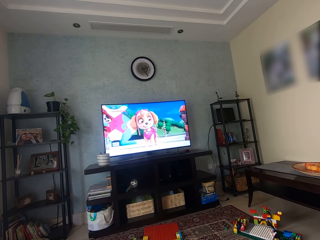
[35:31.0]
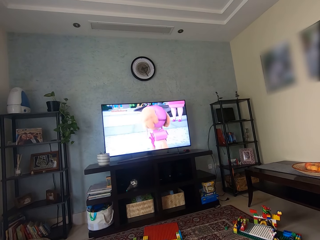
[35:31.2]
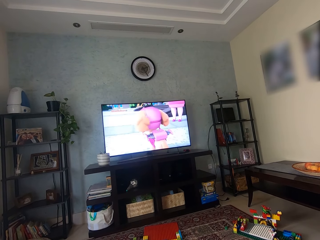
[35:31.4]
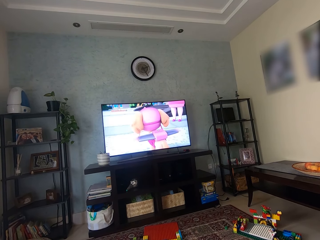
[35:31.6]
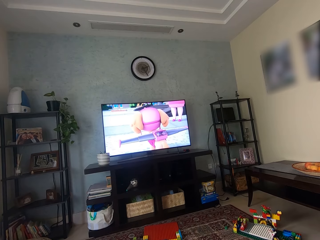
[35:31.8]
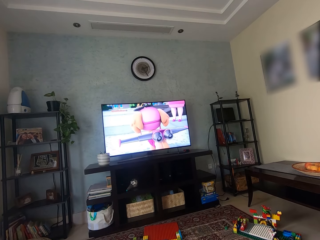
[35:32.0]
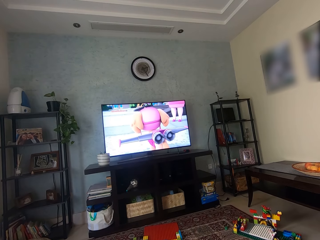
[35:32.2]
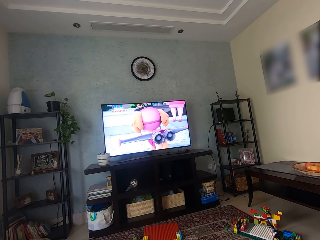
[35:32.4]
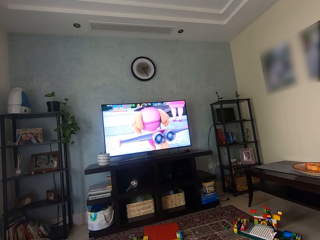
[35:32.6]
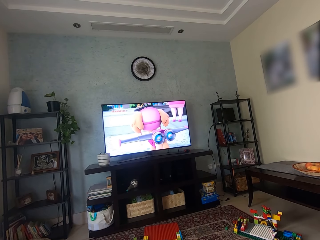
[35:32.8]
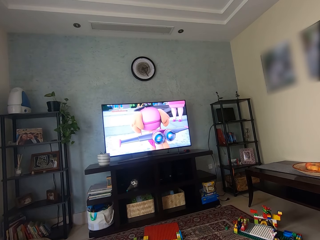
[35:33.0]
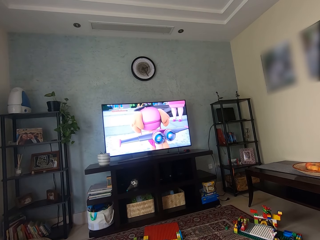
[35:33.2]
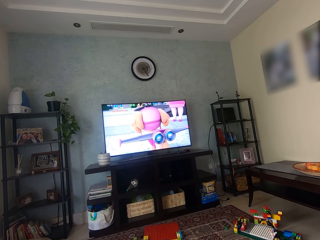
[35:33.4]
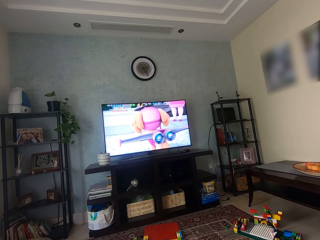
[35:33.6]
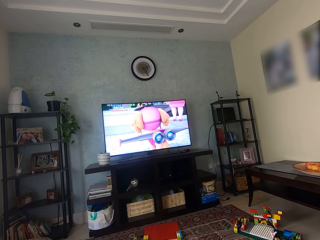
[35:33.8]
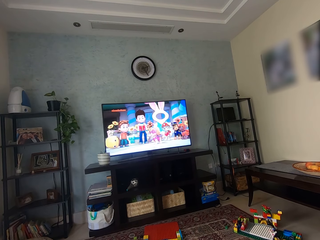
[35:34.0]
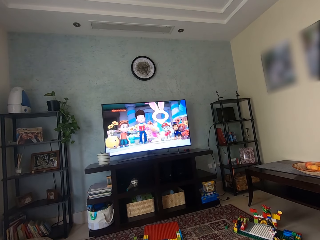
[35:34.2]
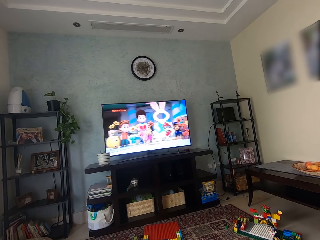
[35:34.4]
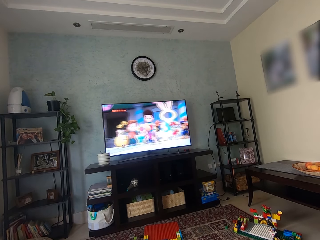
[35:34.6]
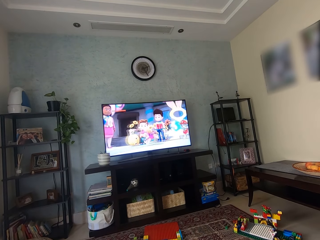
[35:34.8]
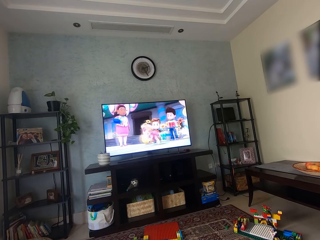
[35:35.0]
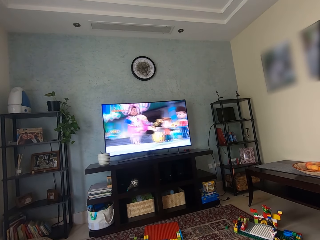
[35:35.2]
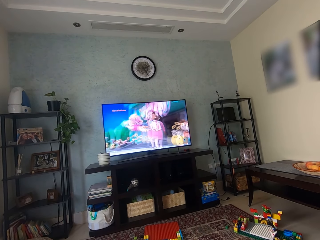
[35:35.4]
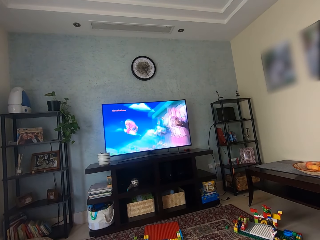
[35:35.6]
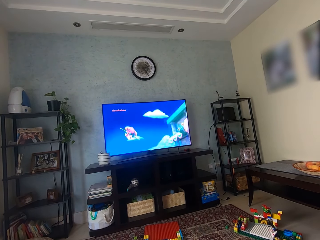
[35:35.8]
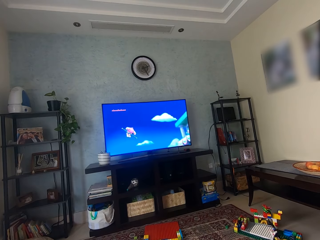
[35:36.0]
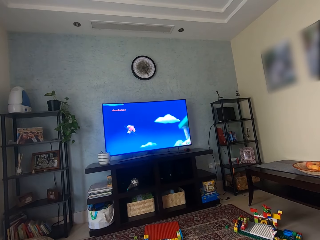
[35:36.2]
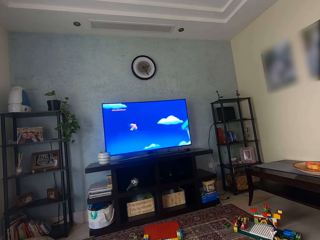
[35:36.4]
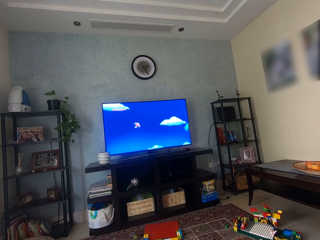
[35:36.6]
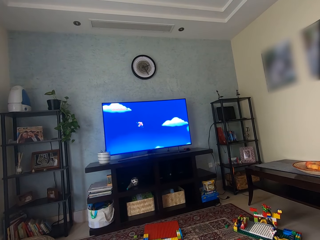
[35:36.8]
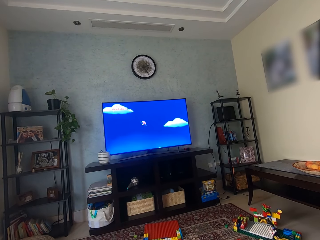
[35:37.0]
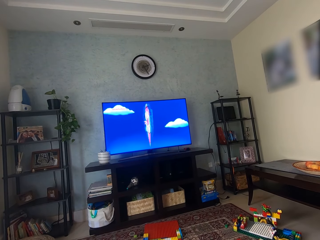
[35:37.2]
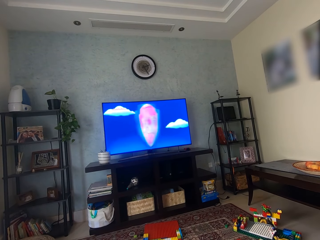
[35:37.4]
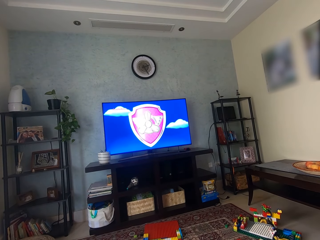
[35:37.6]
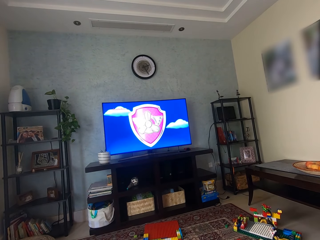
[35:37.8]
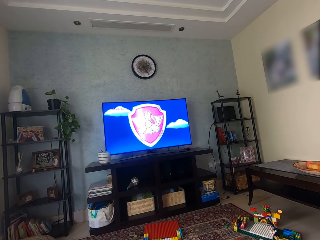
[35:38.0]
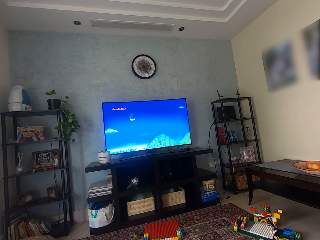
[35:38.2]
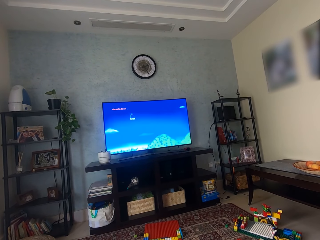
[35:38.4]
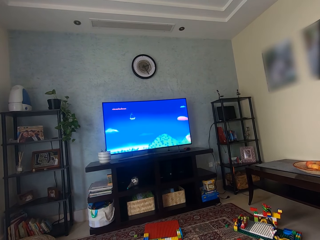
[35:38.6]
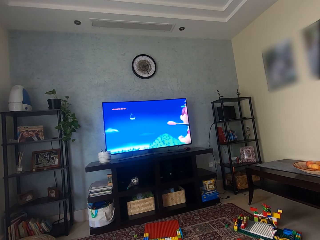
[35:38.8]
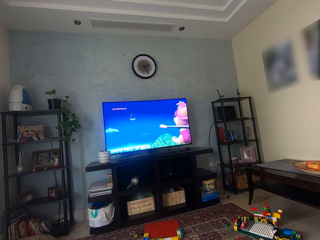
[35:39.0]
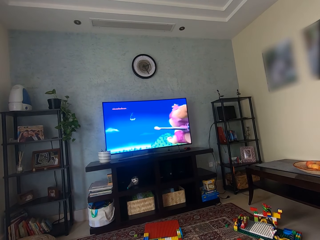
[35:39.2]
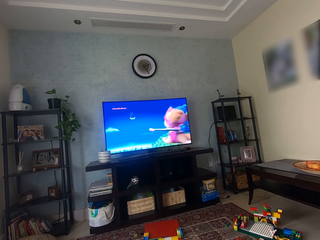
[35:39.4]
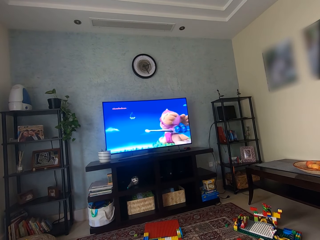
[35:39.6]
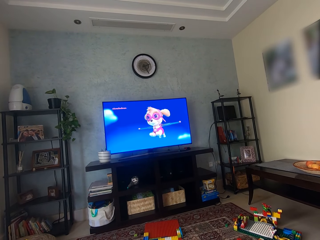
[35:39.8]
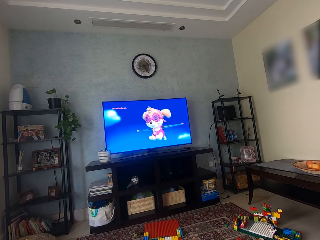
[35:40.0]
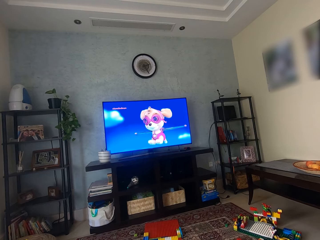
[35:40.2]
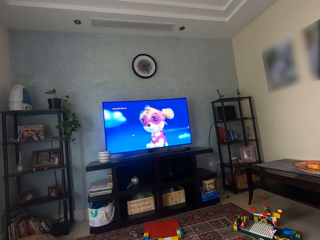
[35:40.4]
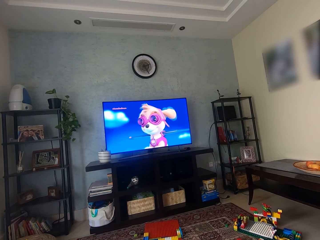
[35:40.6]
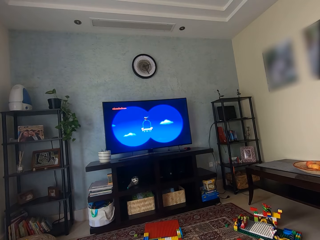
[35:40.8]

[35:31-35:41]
The camera wearer watches the cartoon. They watch the cartoon again.

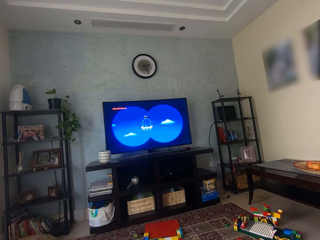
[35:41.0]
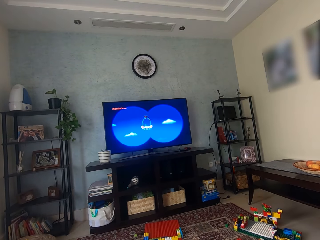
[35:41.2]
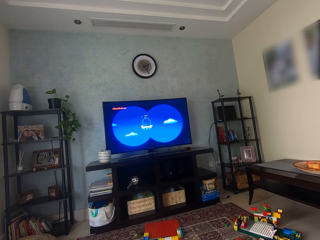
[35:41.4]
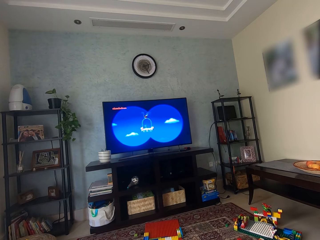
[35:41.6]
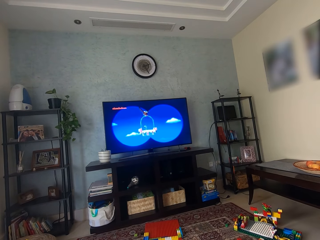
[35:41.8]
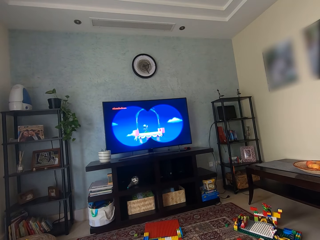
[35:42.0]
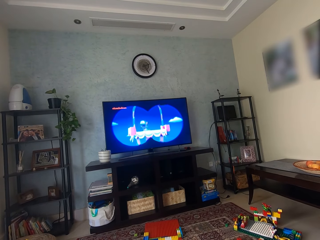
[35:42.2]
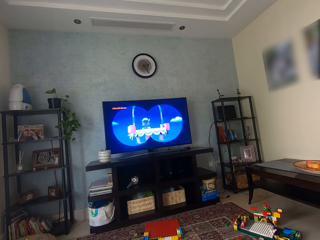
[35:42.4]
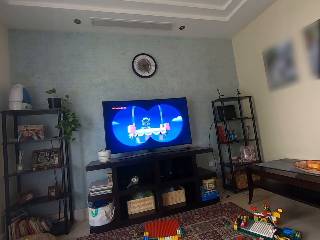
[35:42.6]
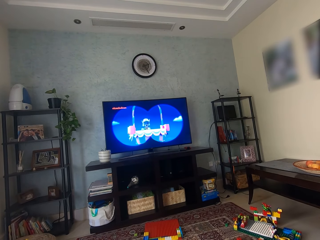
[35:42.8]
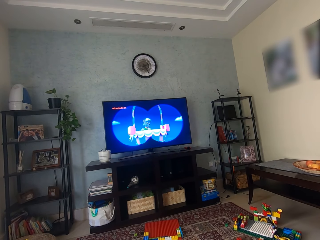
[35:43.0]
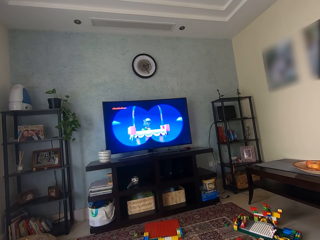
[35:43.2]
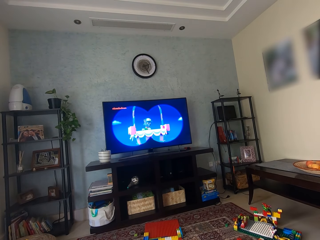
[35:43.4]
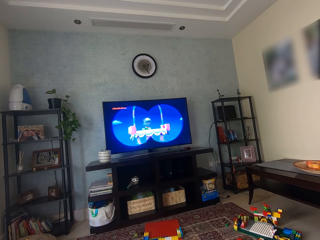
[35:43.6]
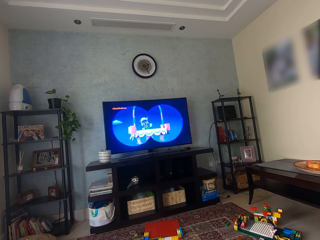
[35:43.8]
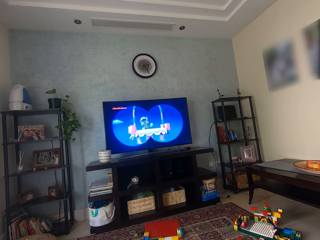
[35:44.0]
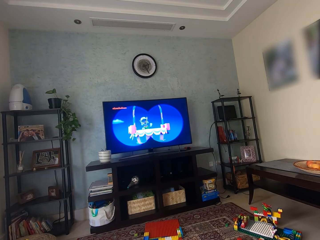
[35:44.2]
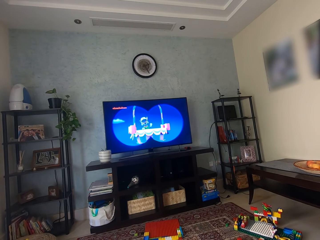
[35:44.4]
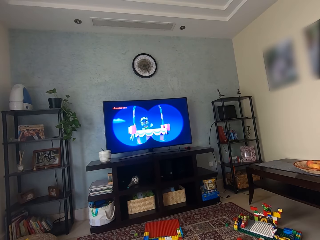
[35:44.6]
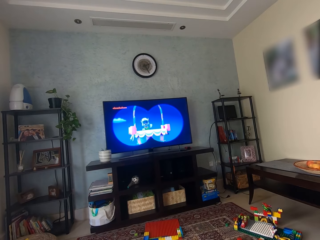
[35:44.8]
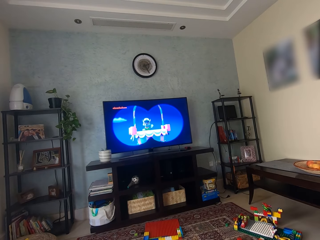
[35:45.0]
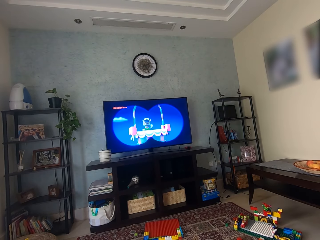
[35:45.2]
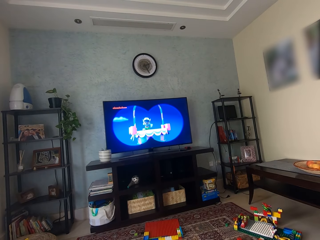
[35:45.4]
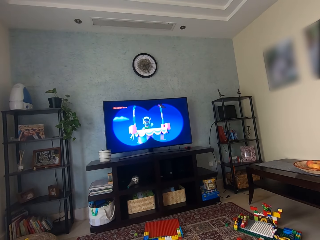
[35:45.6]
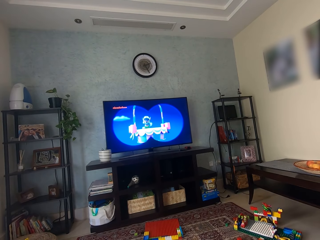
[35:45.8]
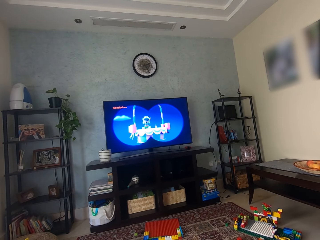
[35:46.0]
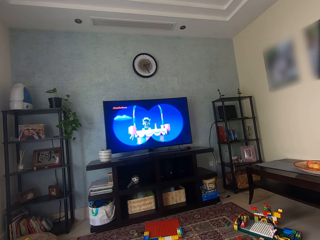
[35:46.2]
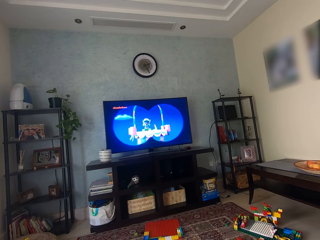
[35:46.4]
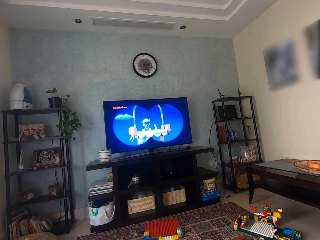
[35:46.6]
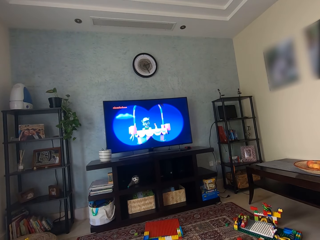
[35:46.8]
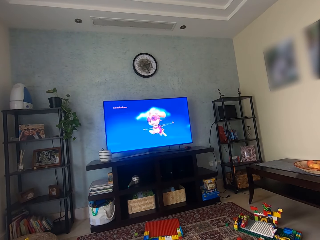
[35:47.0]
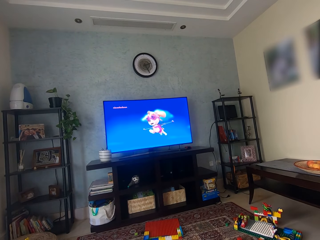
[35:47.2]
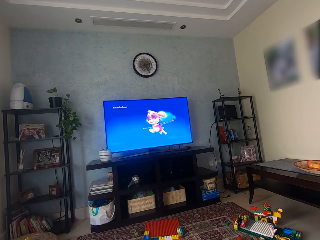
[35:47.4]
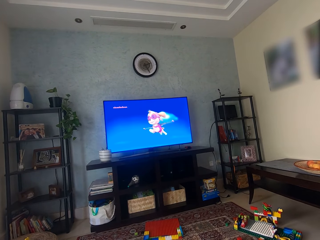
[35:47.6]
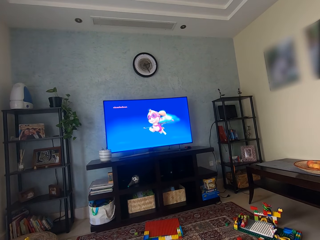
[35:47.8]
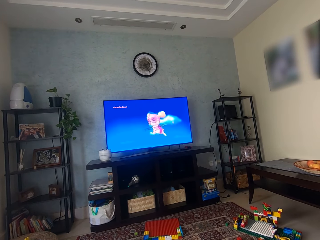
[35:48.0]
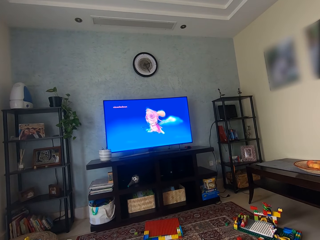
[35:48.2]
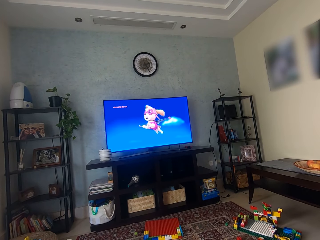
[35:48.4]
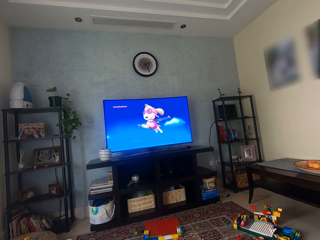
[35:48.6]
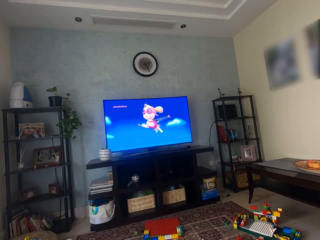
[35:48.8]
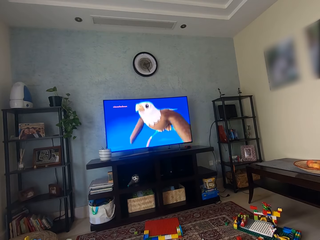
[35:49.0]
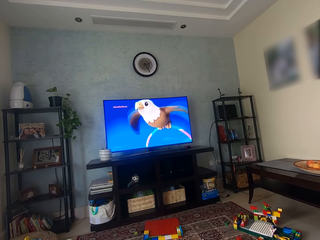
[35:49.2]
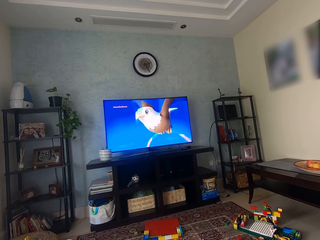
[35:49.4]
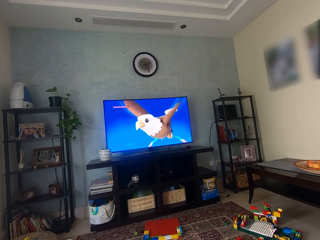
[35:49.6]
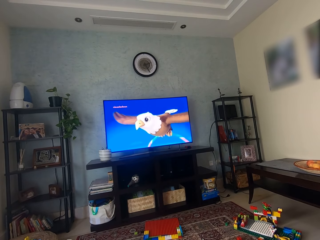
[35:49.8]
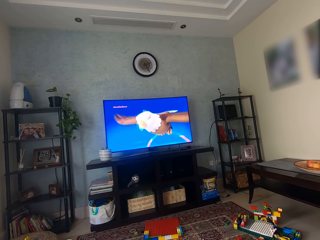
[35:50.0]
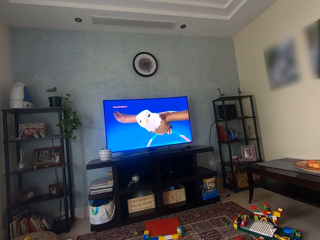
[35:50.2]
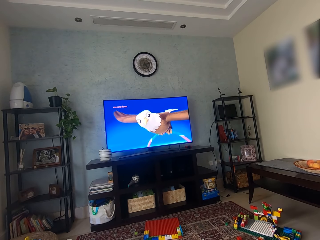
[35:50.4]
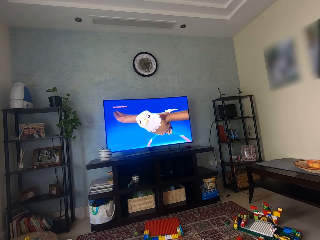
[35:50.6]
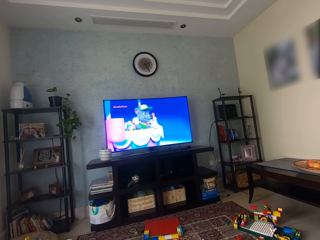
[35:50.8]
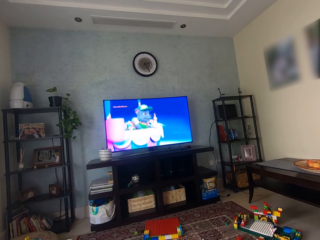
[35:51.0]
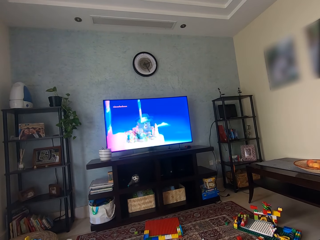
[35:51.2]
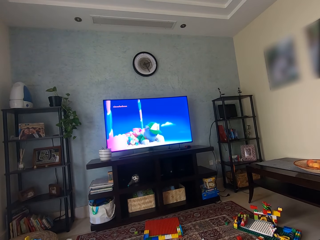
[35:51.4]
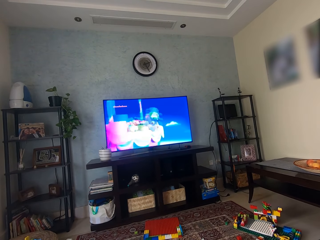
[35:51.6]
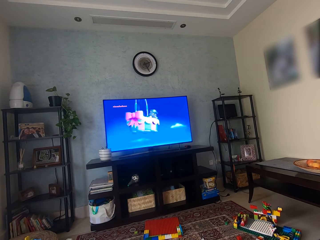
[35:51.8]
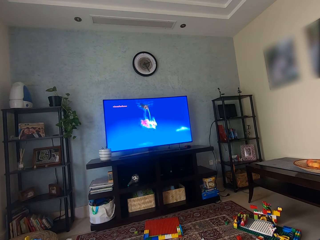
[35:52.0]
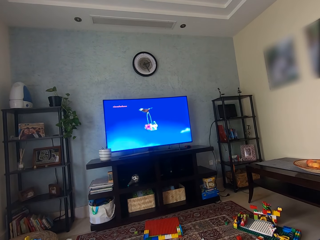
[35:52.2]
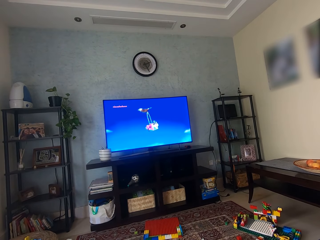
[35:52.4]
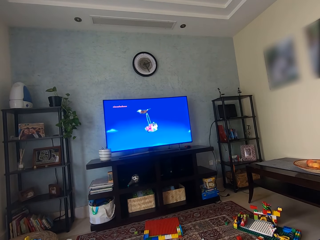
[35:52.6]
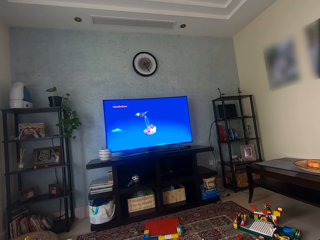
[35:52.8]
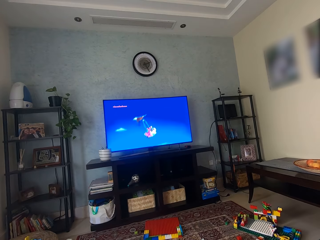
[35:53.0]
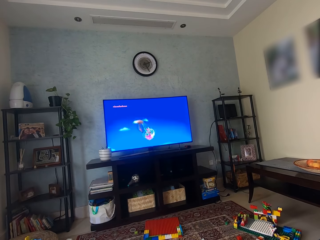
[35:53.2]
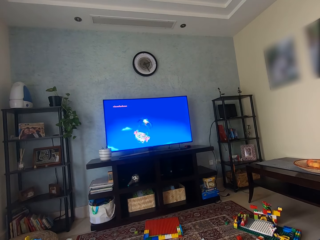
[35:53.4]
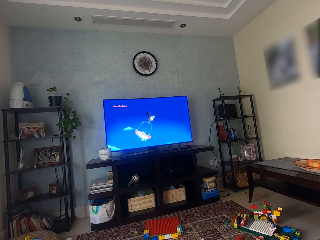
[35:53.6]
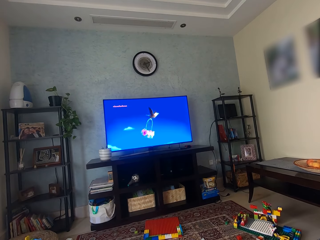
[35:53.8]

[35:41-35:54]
The camera wearer watches the cartoon. They watch the cartoon repeatedly.
